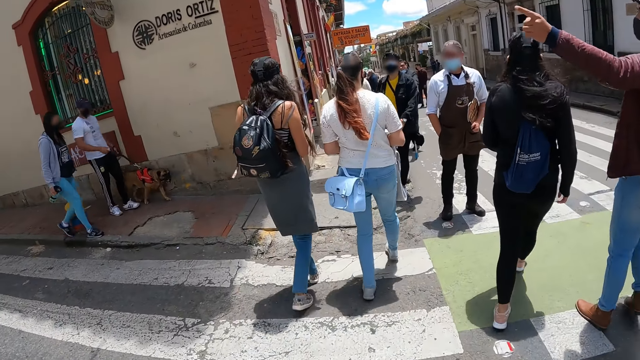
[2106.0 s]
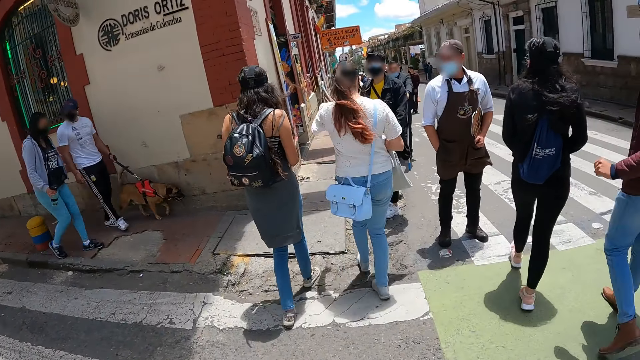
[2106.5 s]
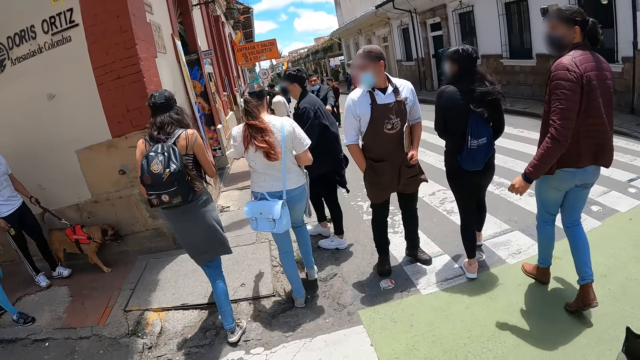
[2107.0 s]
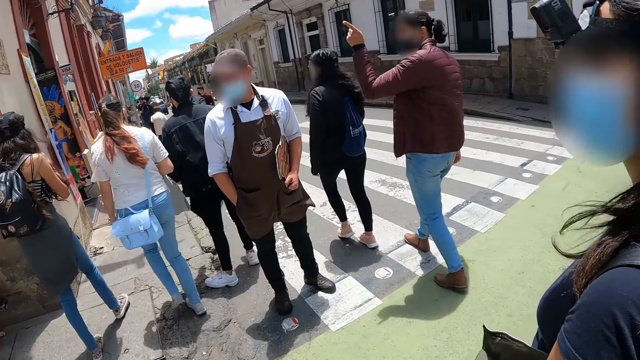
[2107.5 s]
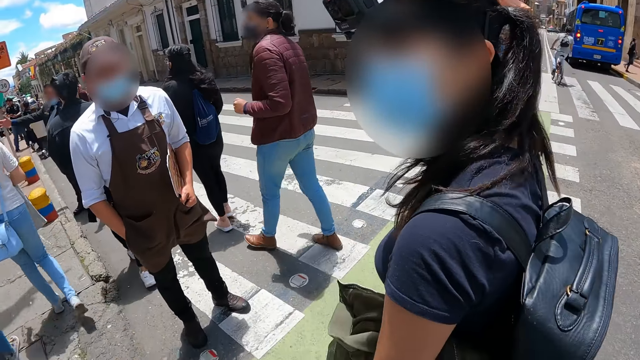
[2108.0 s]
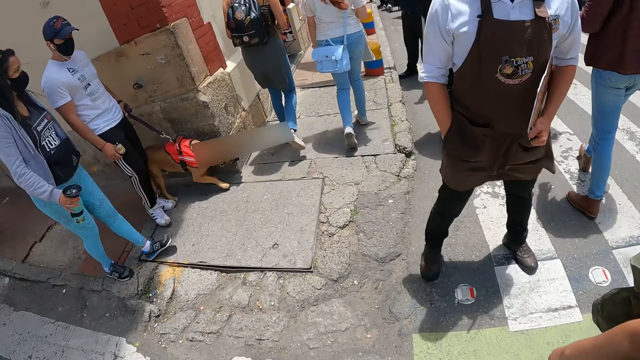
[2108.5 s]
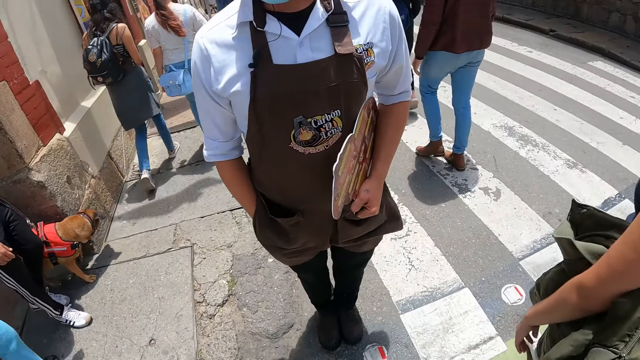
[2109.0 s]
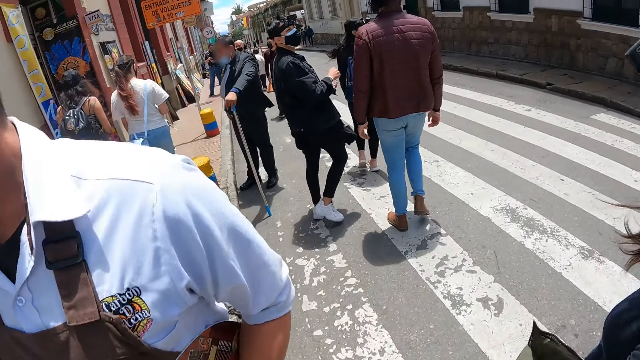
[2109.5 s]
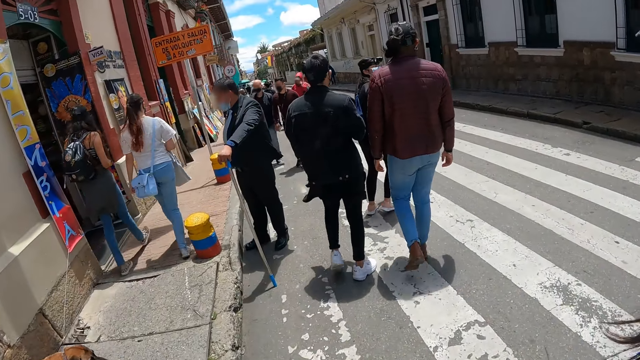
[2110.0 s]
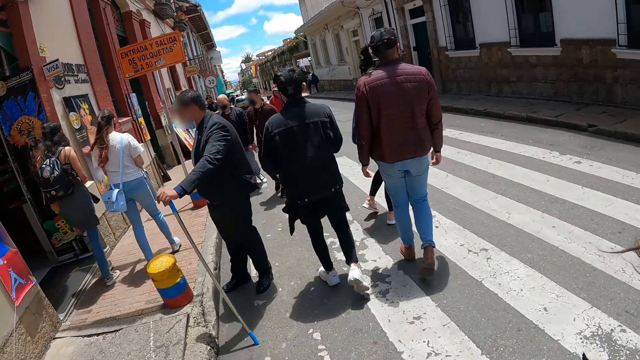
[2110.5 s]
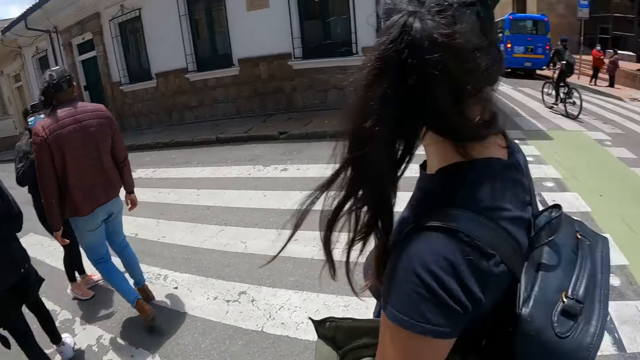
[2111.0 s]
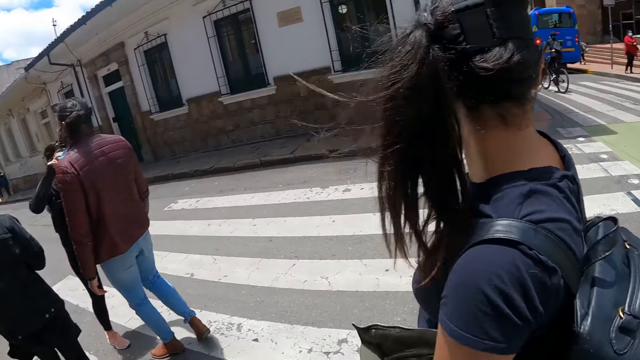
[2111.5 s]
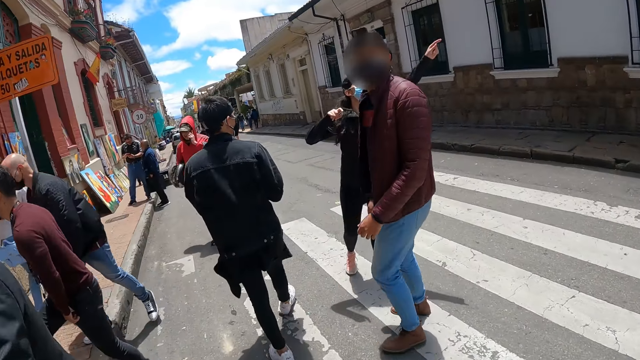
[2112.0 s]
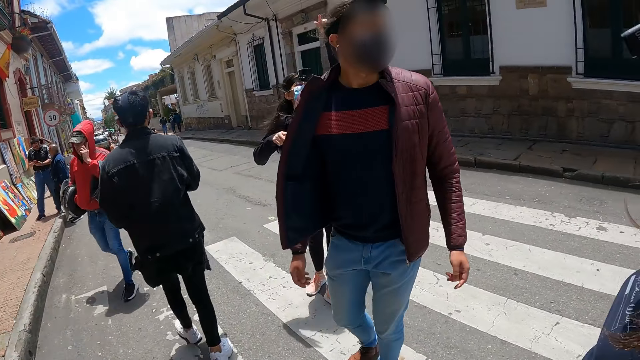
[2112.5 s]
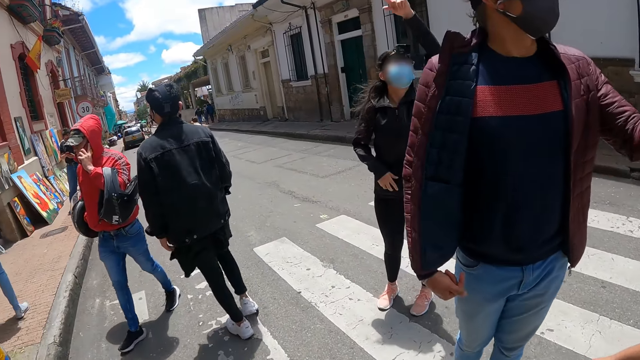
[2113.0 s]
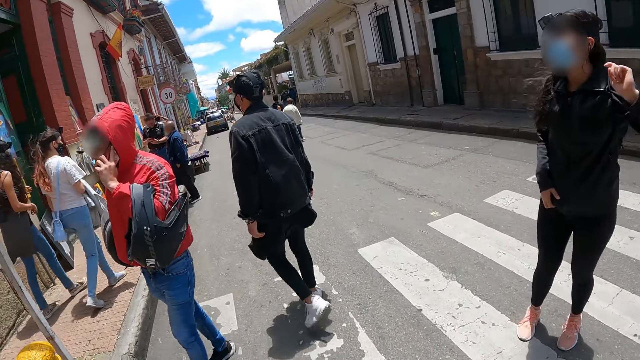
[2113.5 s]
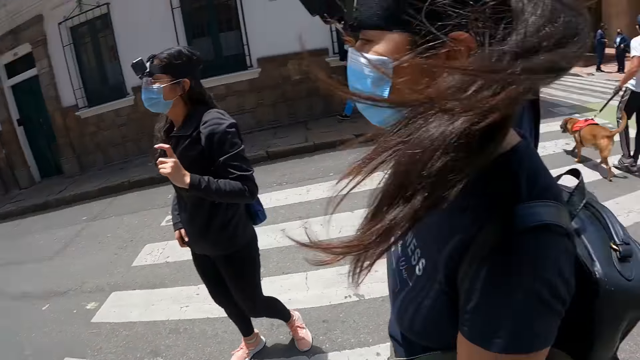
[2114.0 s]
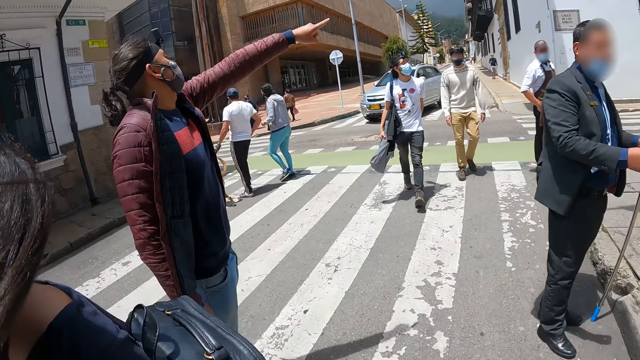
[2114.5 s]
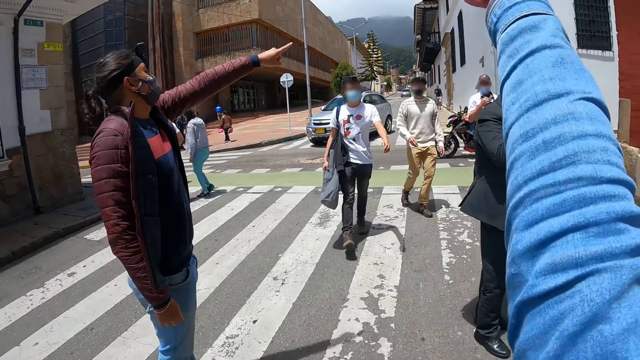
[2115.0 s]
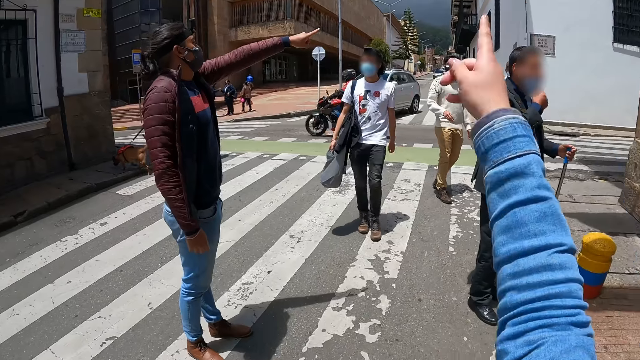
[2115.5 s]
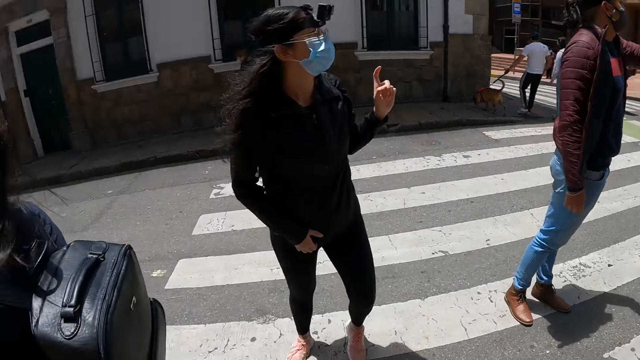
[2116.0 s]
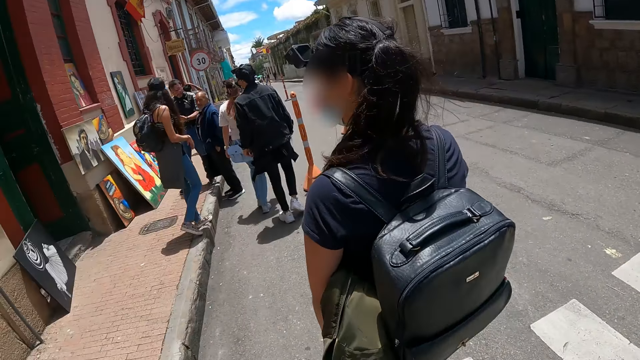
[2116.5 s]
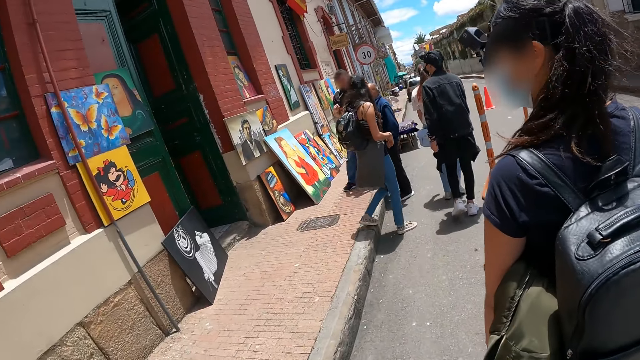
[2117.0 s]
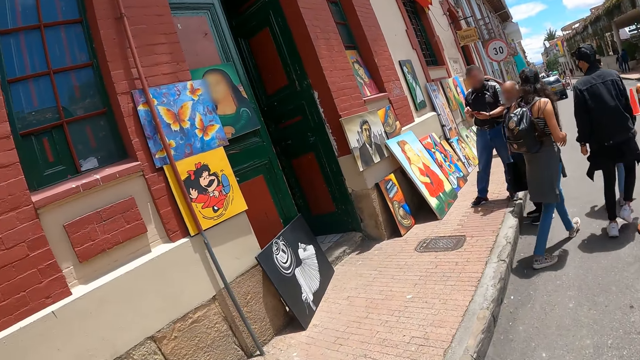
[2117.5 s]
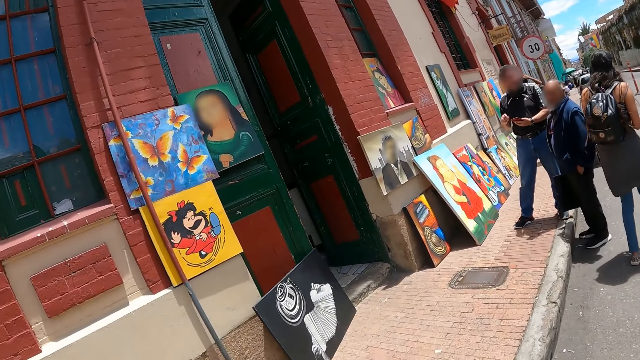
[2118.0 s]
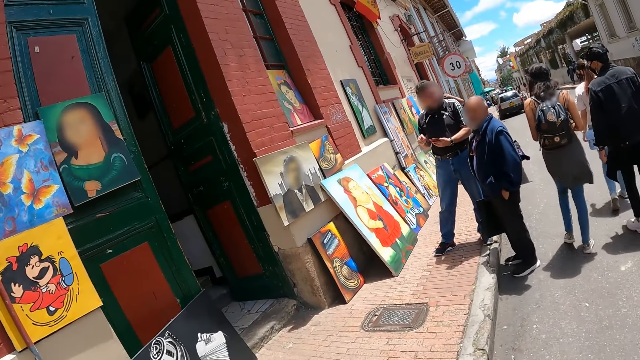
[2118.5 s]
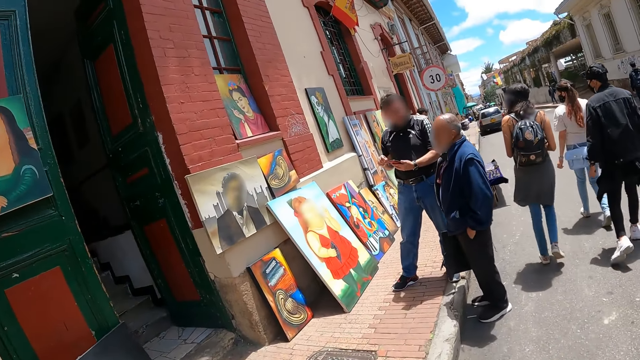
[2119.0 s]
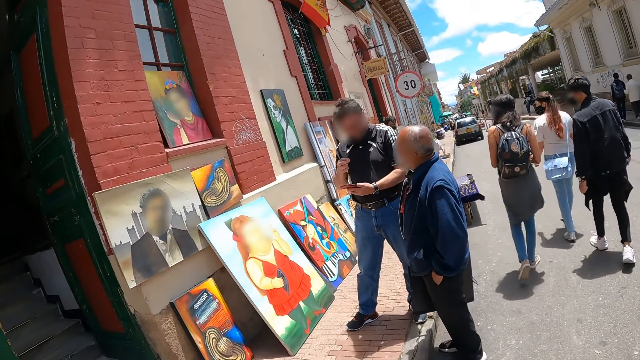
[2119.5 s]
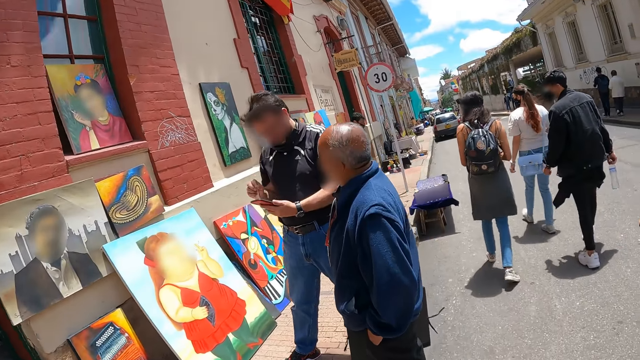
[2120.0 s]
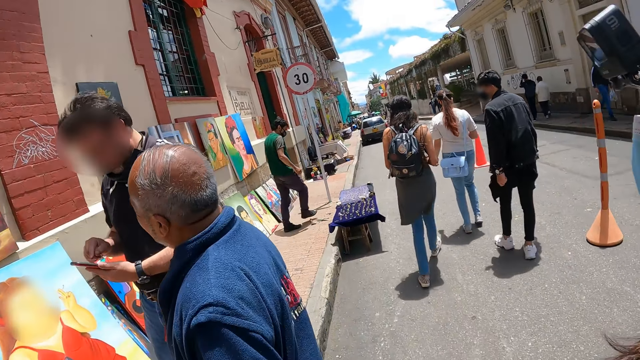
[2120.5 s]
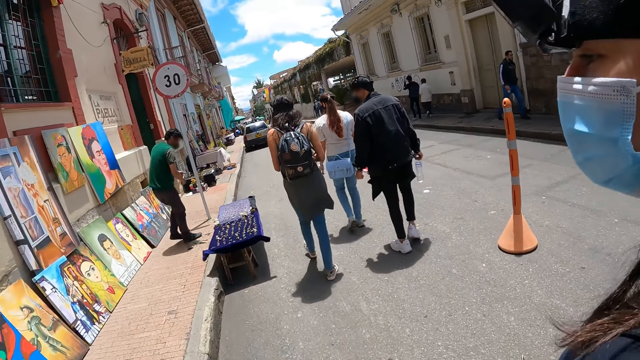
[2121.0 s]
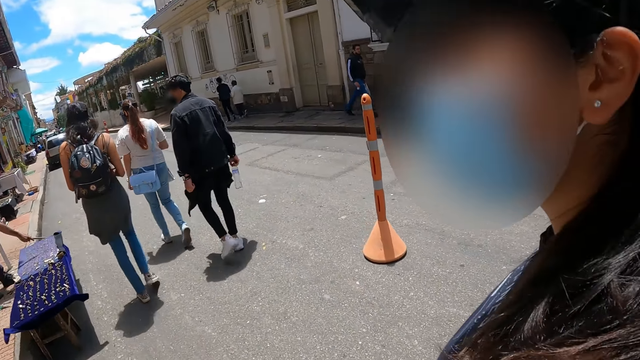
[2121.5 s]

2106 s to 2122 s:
The camera wearer looks around the place. They walk across the place. They look around the place. They walk across the place.

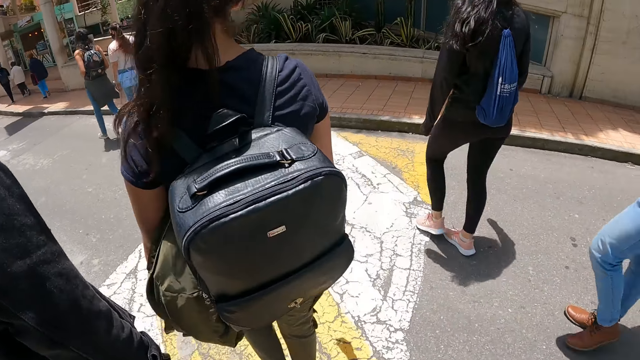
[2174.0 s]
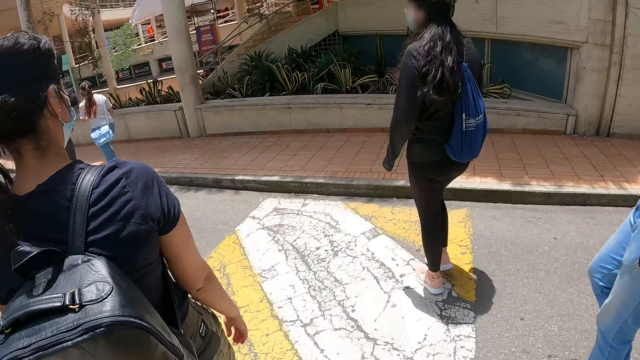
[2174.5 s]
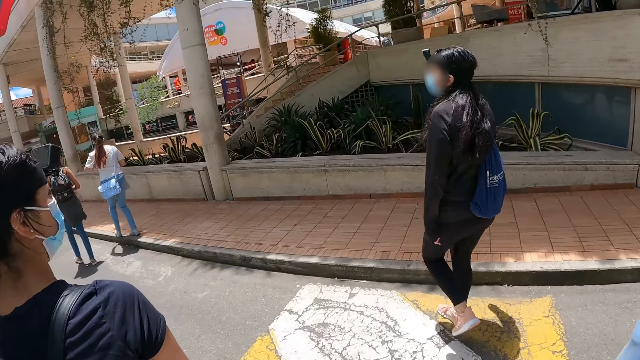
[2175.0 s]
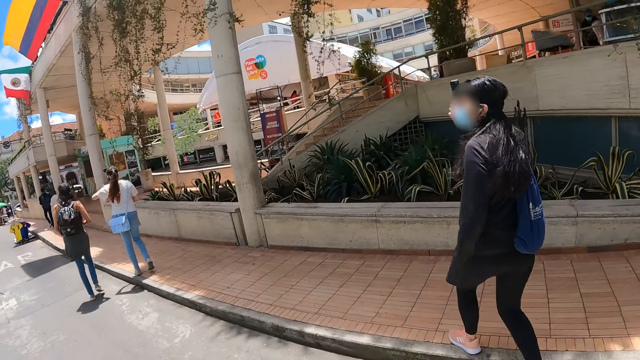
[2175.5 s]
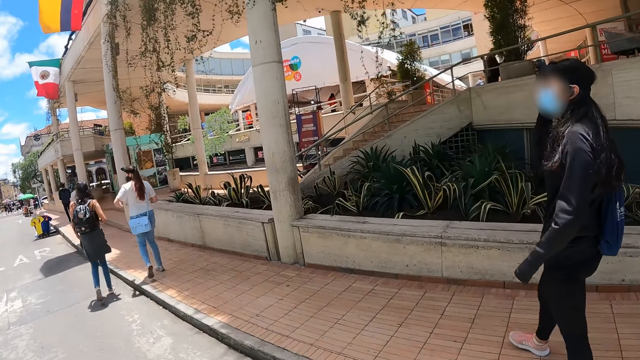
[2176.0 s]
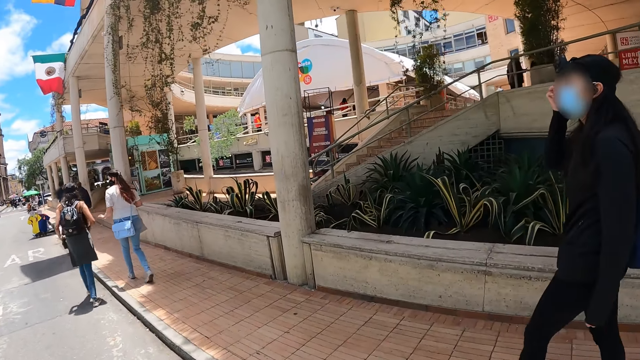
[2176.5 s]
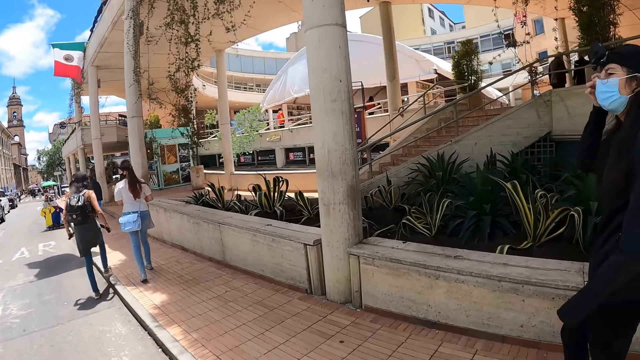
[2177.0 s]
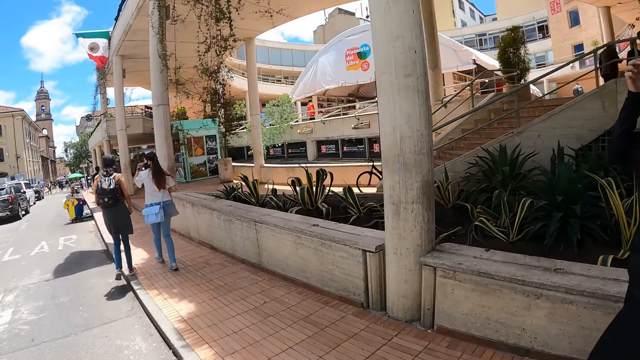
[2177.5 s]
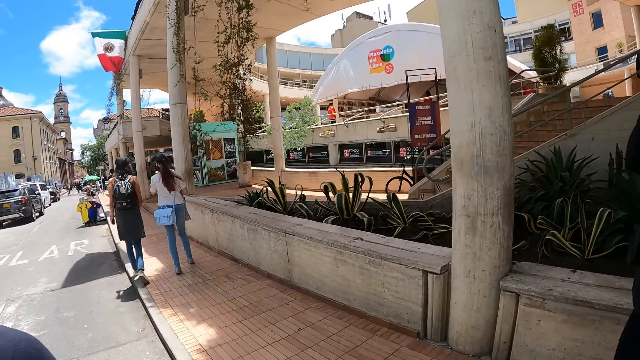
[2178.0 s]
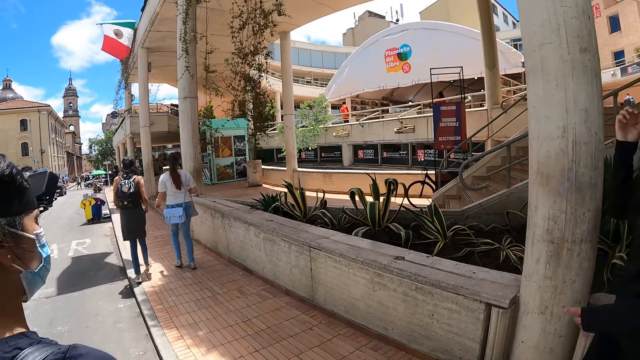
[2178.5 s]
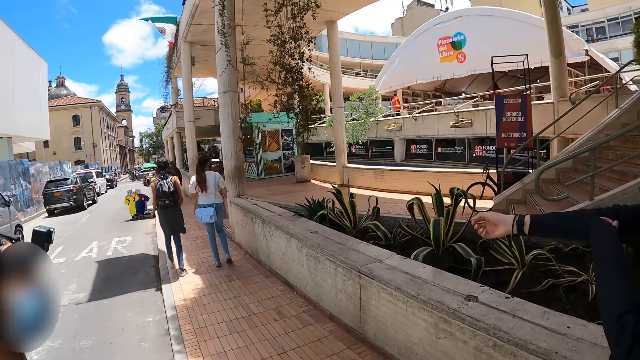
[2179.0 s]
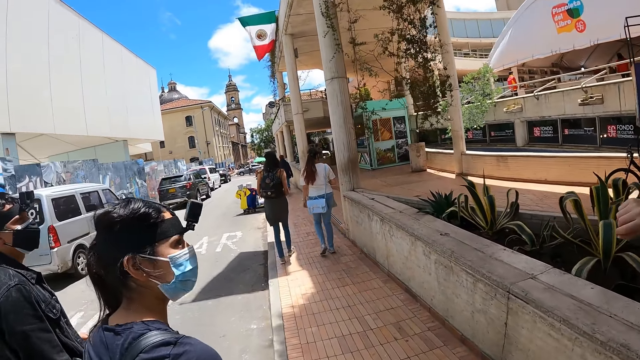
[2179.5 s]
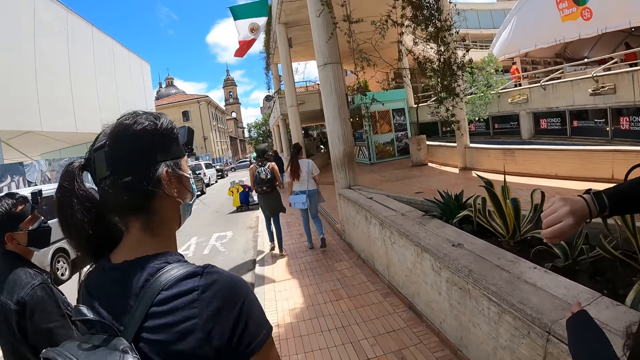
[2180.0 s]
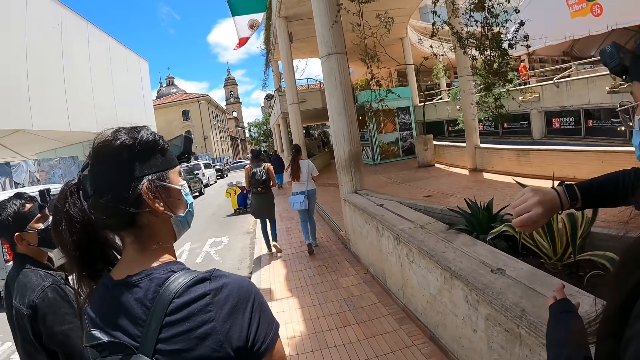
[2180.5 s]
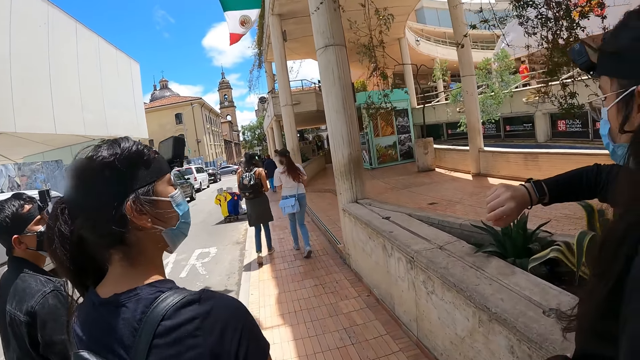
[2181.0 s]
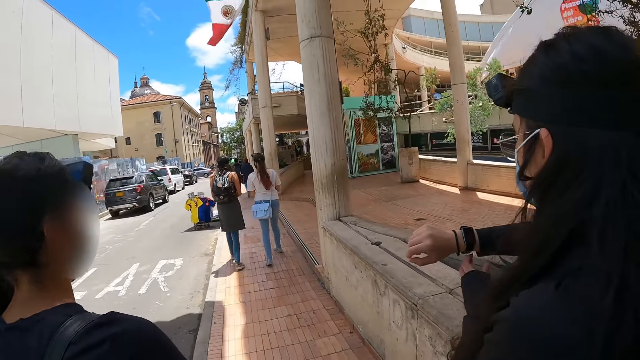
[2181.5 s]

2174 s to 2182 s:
A woman itches her face. The woman pulls her t-shirt. The woman looks at her watch.
